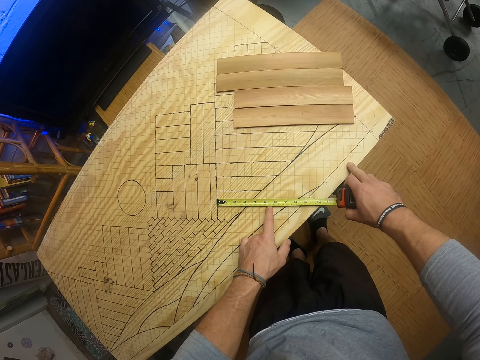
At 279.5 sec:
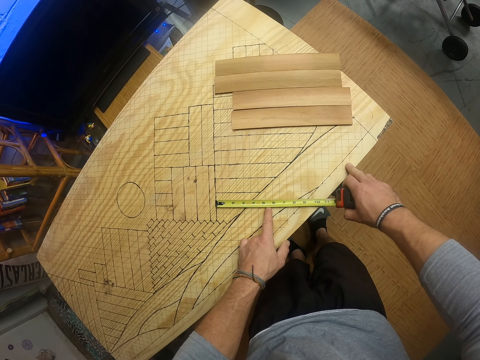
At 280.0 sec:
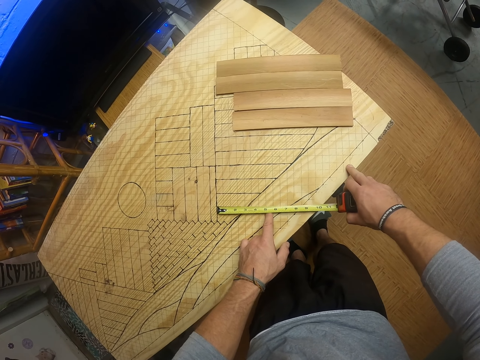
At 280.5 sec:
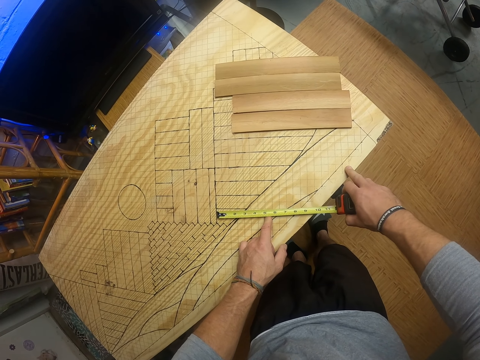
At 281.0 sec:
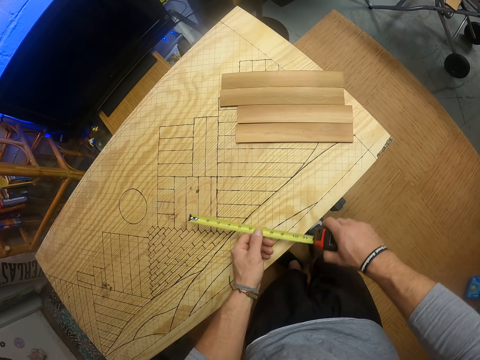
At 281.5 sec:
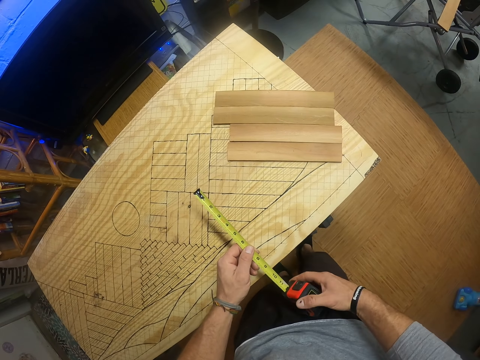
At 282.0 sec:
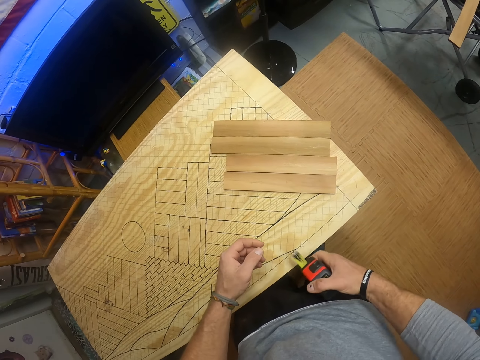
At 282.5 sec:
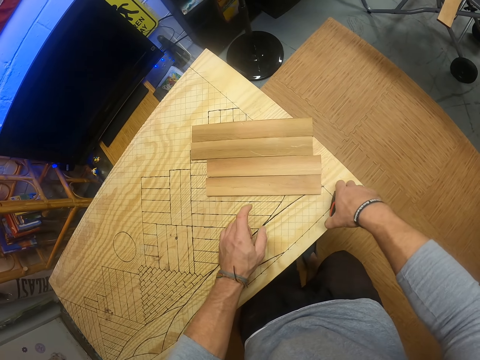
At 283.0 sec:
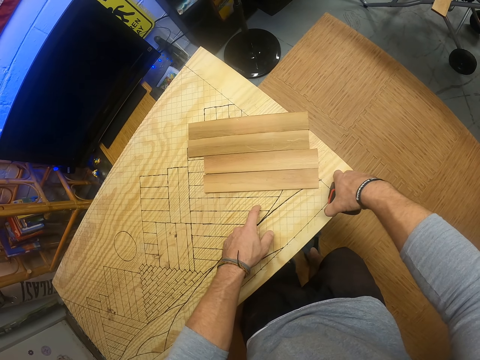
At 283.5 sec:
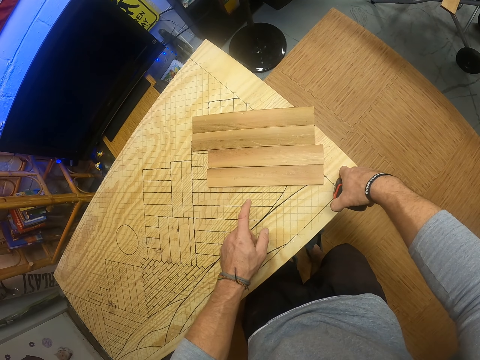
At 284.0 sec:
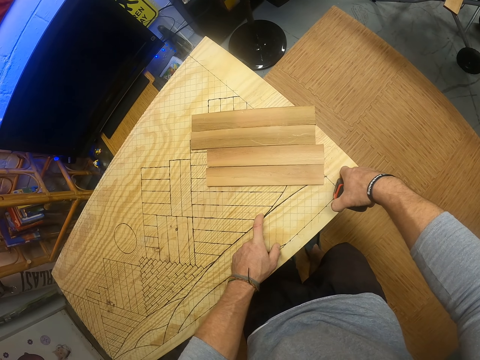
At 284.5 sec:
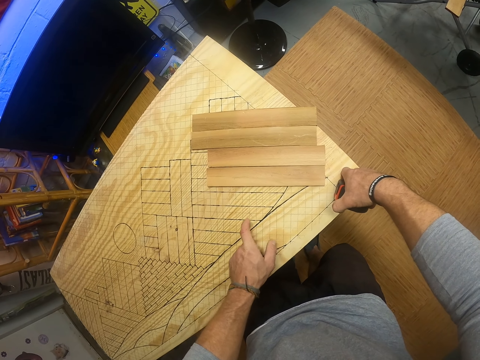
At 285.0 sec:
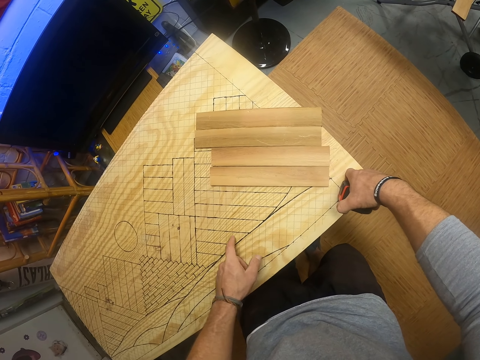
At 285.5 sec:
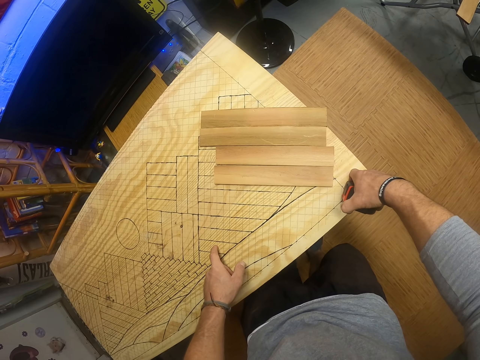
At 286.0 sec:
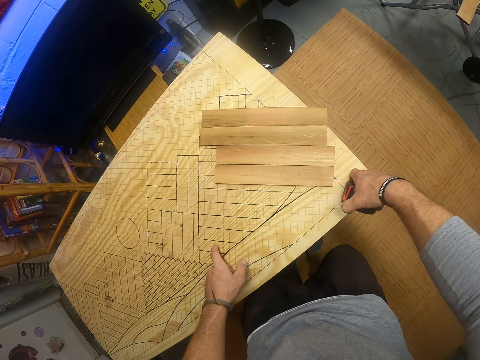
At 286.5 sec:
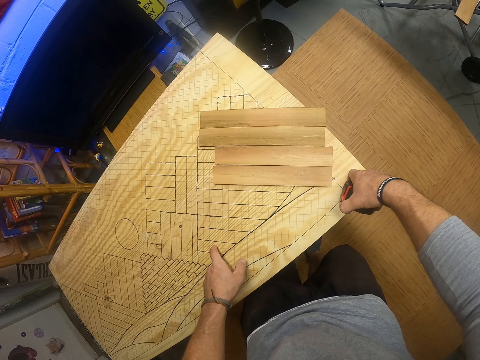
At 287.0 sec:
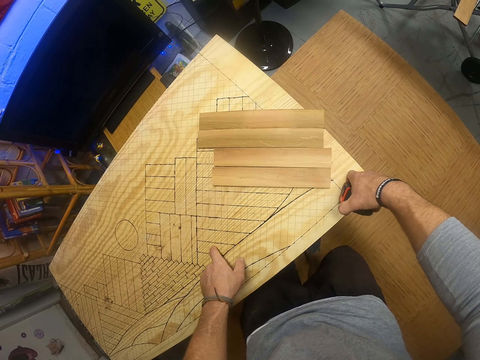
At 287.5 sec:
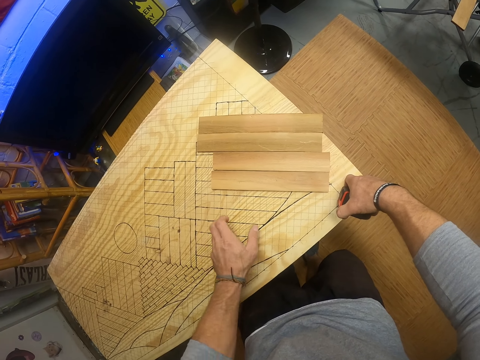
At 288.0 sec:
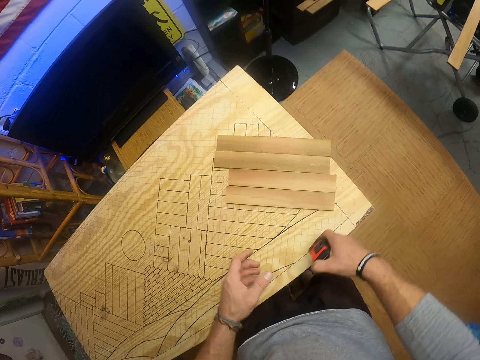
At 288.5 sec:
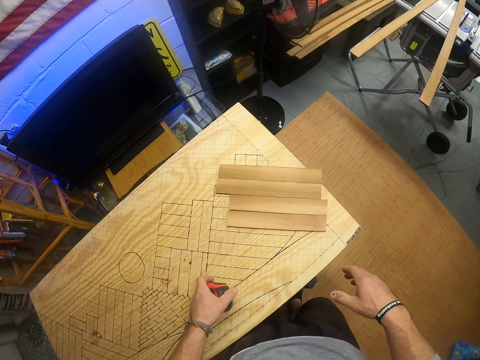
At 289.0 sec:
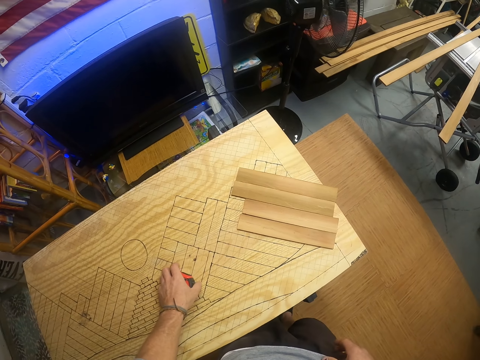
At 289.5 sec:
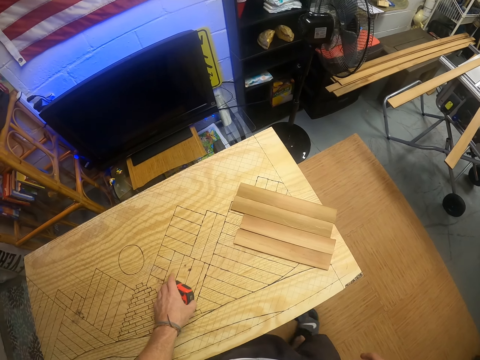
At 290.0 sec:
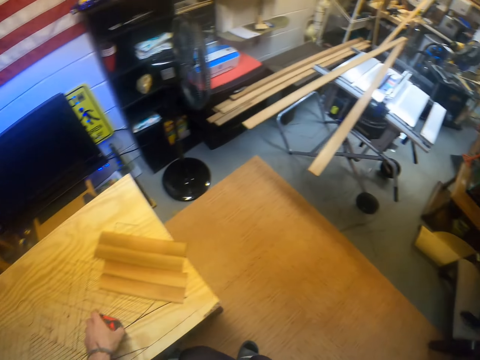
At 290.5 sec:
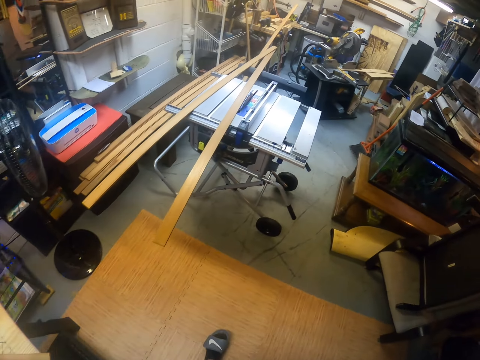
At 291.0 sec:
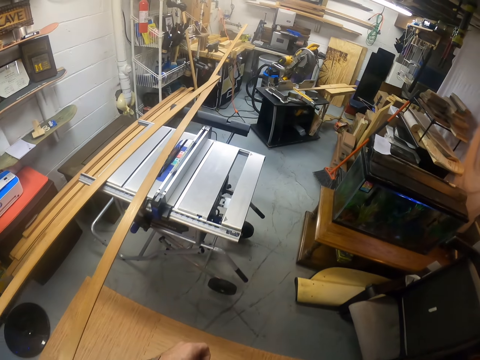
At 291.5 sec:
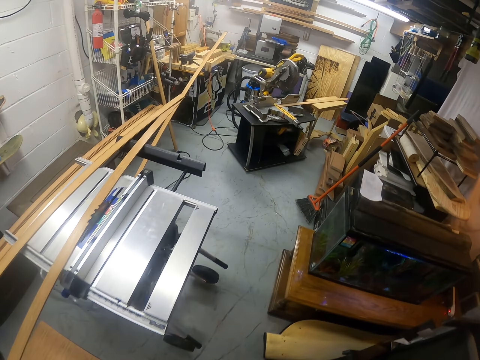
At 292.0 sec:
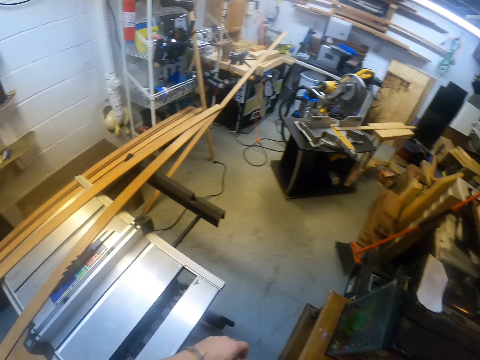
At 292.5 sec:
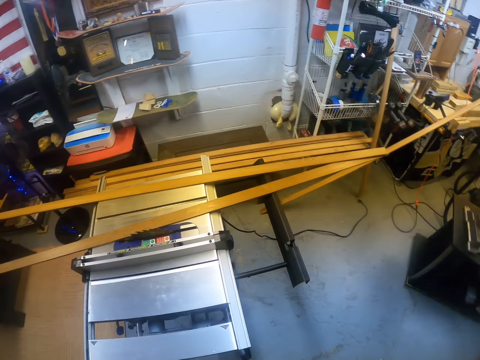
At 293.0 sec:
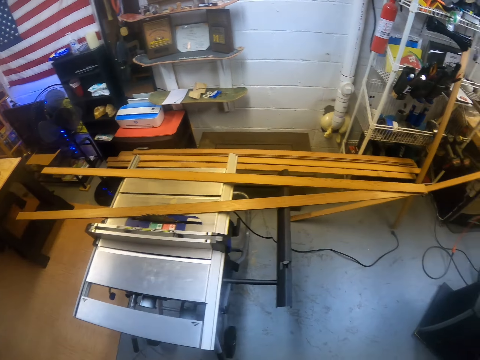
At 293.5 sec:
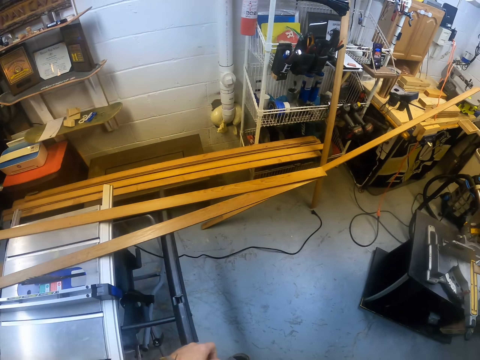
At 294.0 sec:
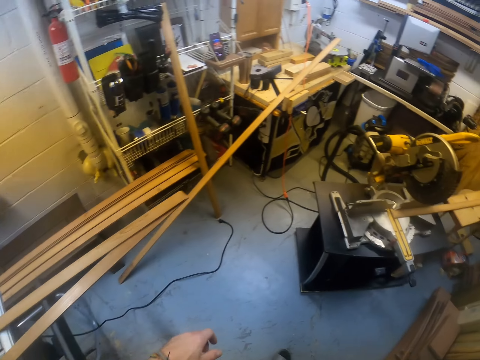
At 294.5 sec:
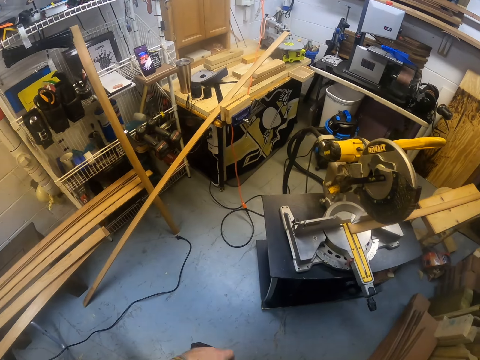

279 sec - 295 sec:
The camera wearer picks the tape measure from the plywood. He counts the lines drawn on the table. He touches the plywood with his left hand. He passes the measuring tape to his left hand from his right hand. He walks.

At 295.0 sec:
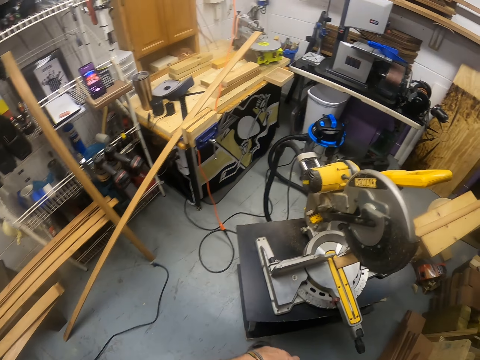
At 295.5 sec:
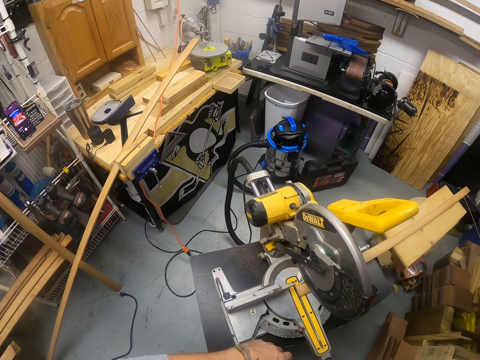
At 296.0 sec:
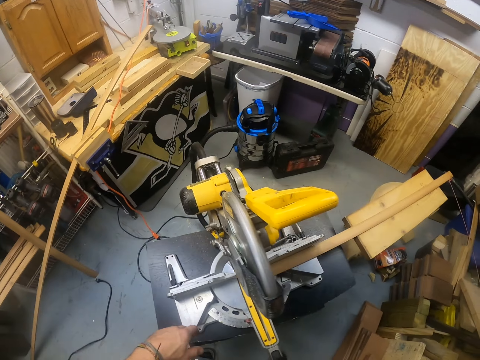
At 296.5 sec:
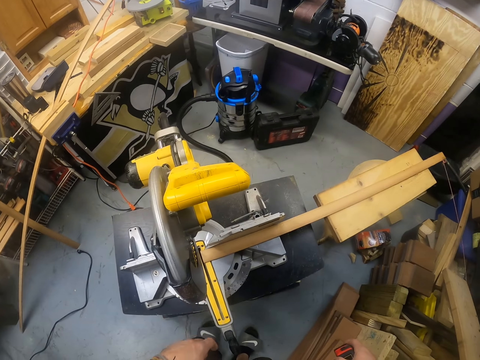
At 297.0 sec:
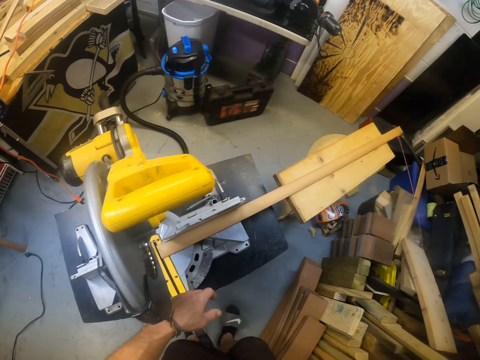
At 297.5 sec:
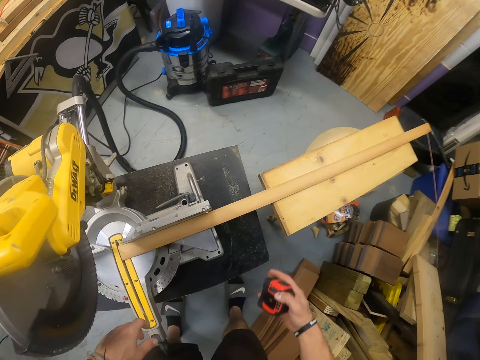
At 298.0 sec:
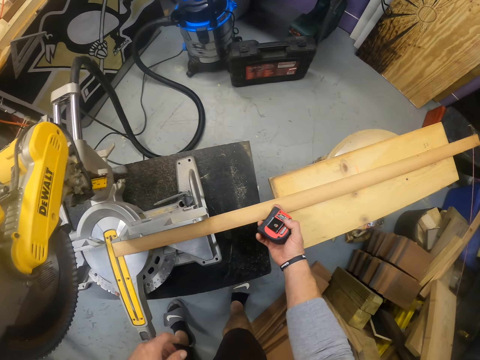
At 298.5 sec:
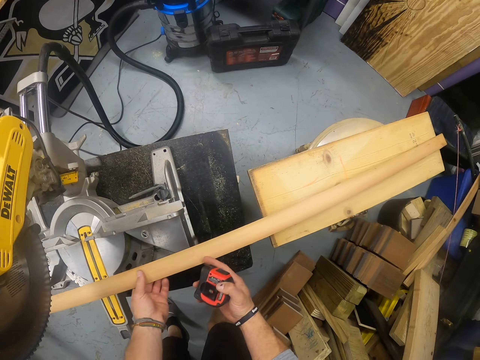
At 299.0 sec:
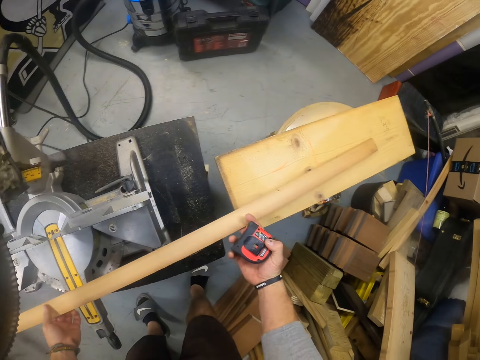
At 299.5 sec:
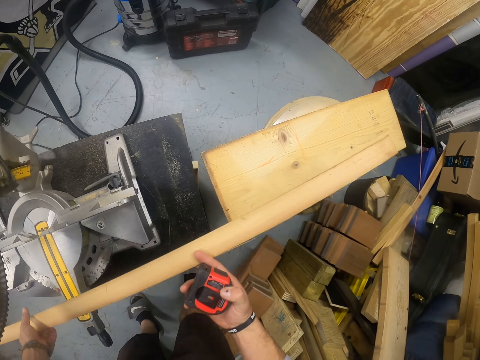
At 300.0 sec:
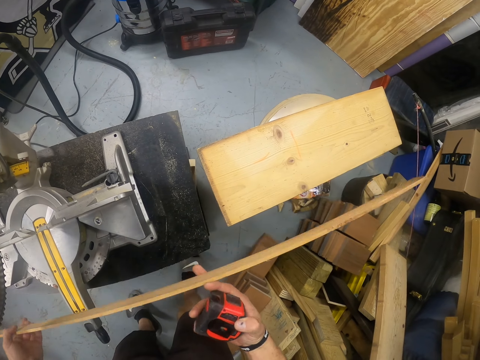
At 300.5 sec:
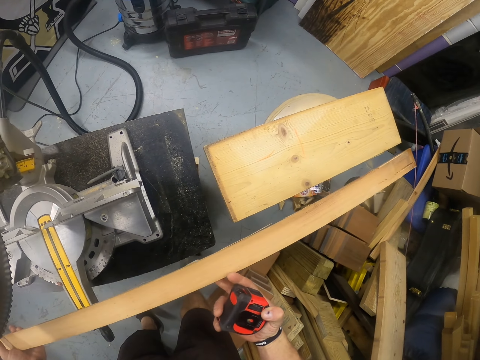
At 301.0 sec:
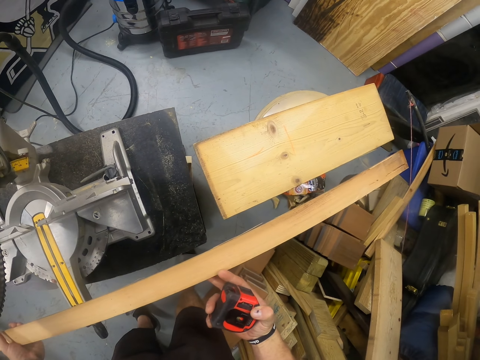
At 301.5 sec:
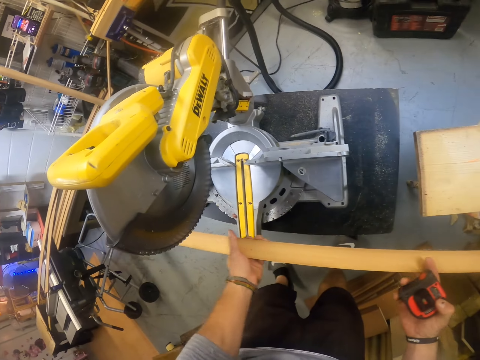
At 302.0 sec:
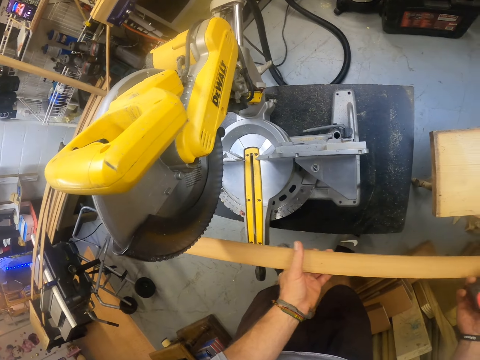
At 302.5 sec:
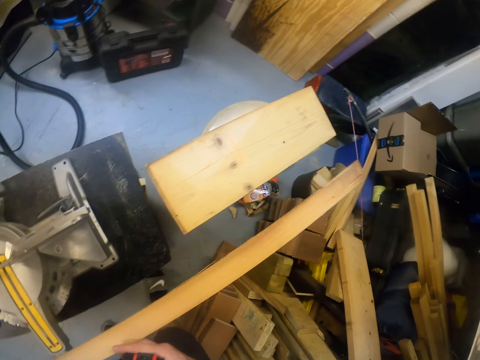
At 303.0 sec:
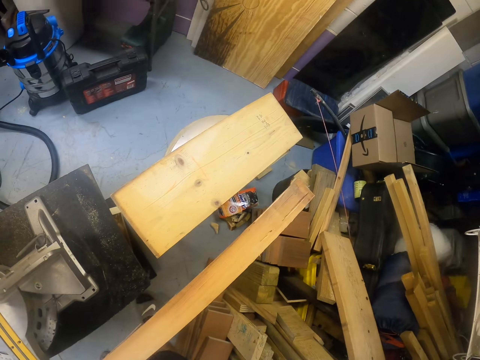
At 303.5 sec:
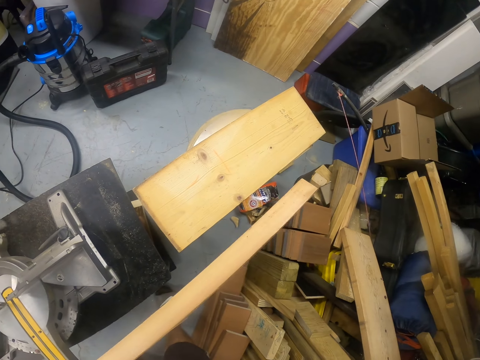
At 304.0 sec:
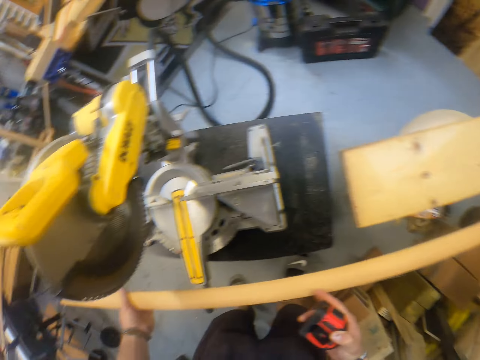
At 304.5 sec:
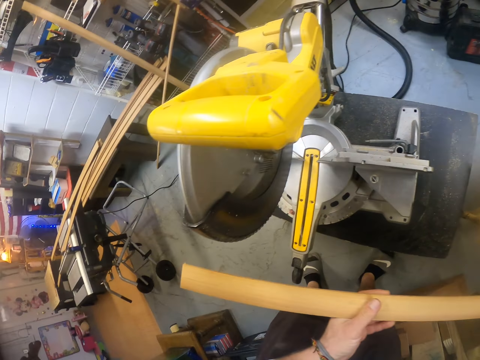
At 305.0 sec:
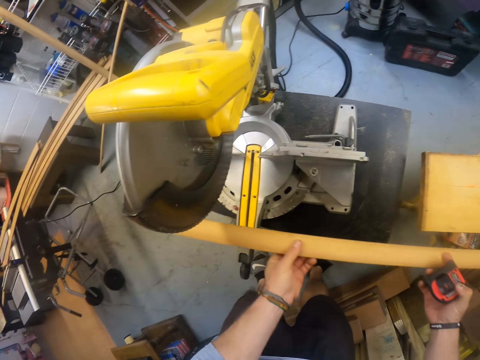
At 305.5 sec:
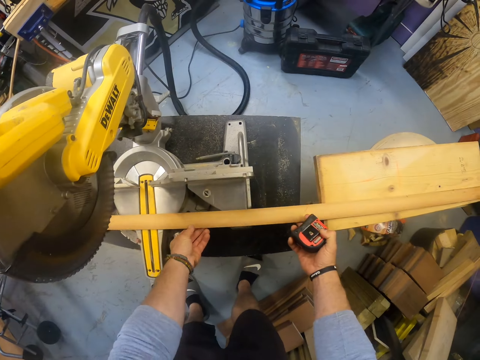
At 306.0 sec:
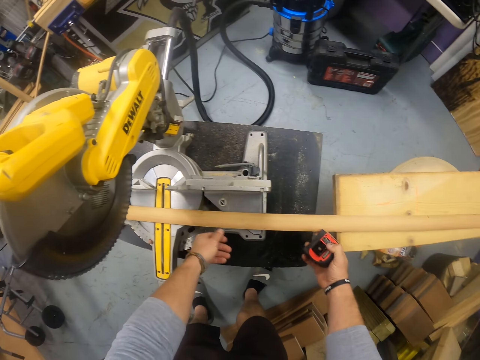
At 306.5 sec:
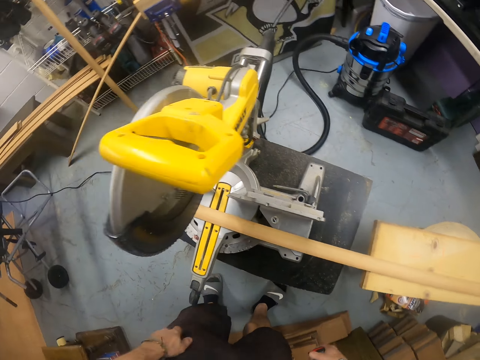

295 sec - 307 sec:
The camera wearer carries a wood from a stool with both hands. He looks at the wood plank. He drops the wood on a sawing machine with both hands.
